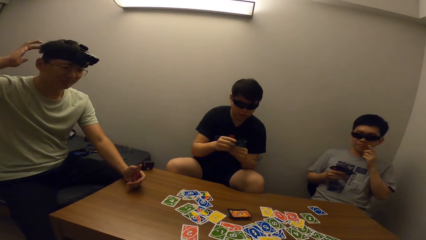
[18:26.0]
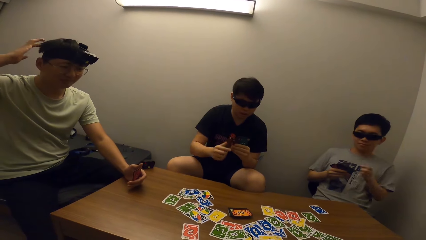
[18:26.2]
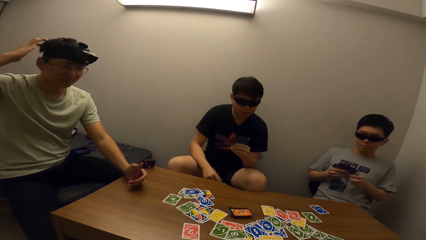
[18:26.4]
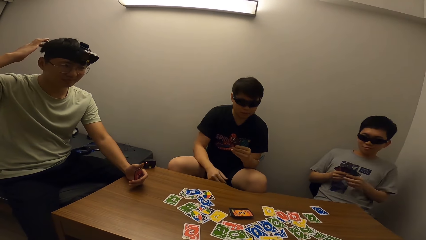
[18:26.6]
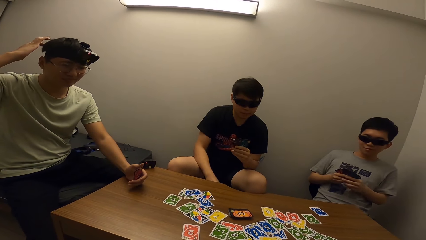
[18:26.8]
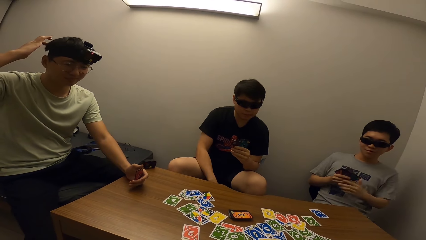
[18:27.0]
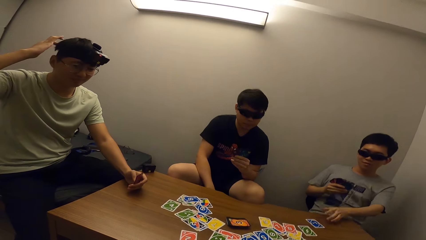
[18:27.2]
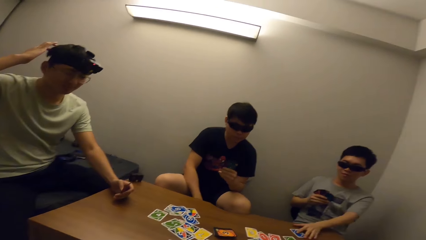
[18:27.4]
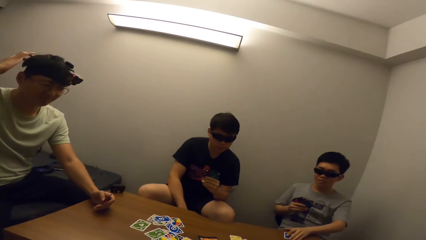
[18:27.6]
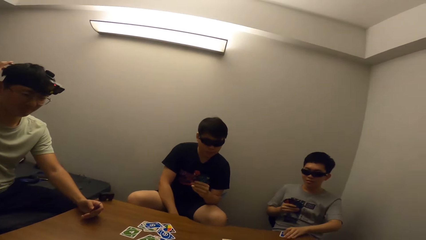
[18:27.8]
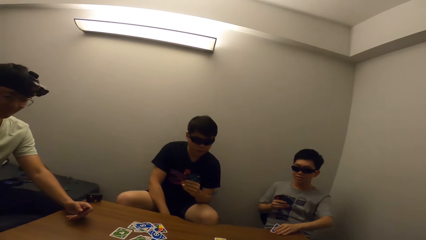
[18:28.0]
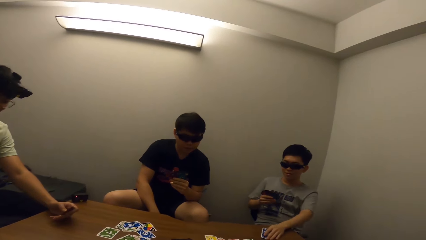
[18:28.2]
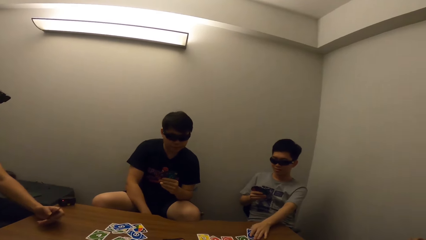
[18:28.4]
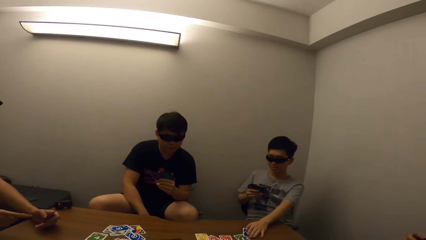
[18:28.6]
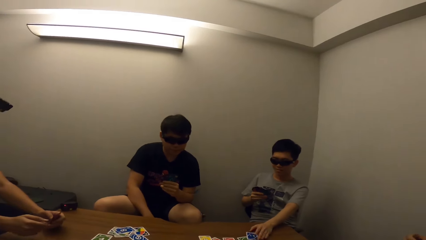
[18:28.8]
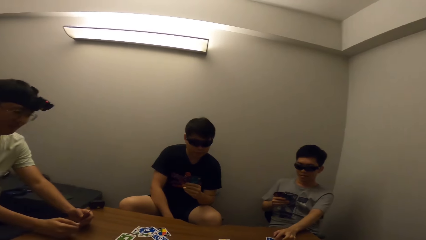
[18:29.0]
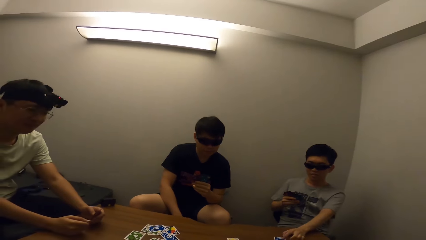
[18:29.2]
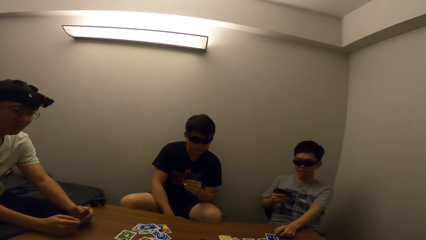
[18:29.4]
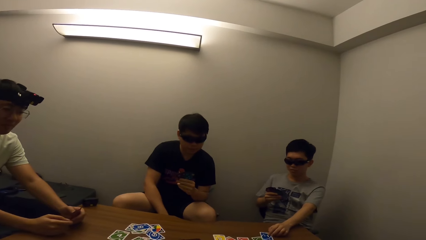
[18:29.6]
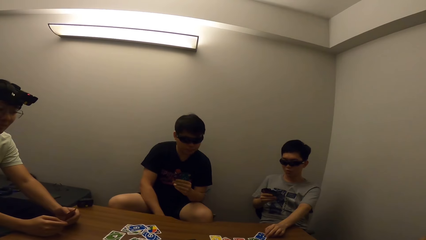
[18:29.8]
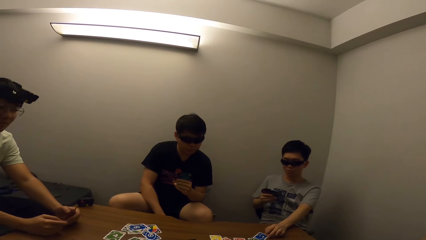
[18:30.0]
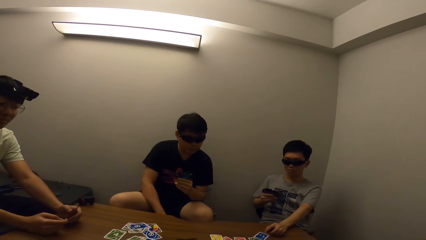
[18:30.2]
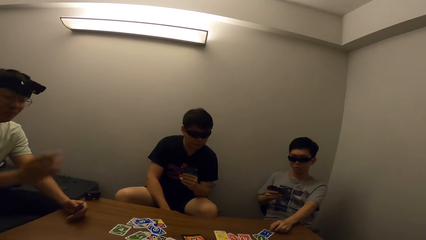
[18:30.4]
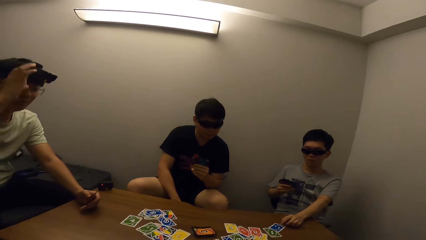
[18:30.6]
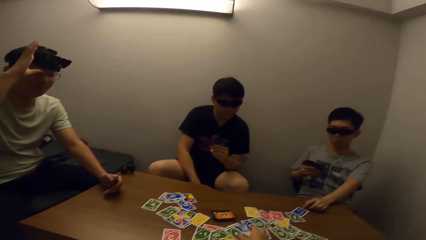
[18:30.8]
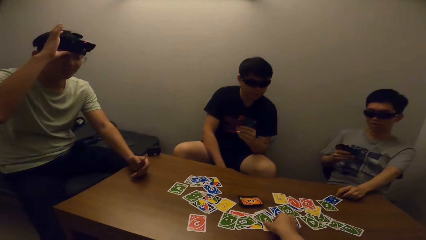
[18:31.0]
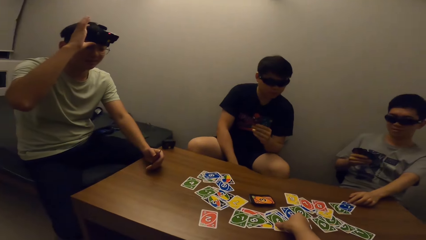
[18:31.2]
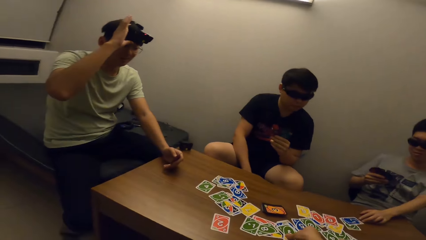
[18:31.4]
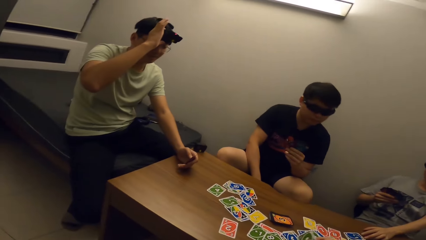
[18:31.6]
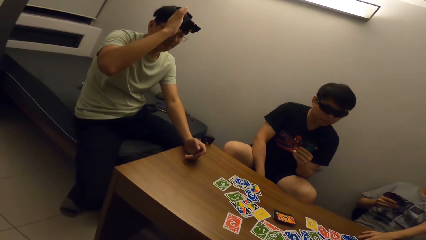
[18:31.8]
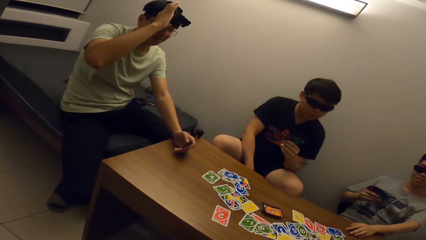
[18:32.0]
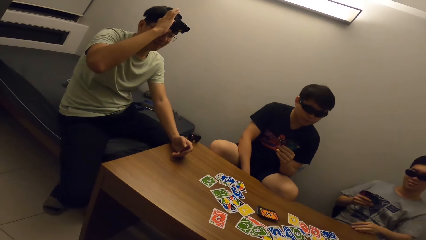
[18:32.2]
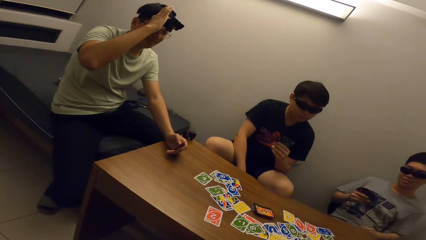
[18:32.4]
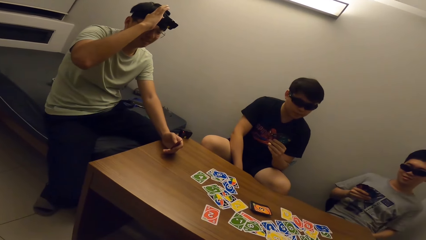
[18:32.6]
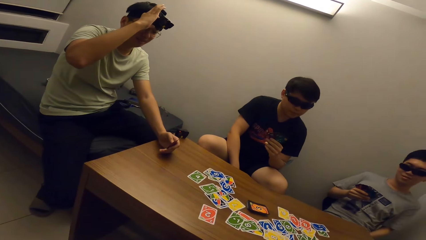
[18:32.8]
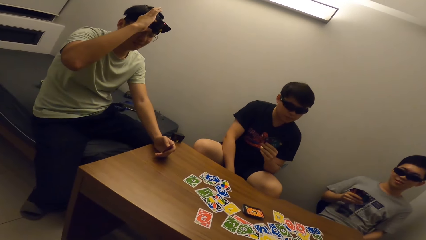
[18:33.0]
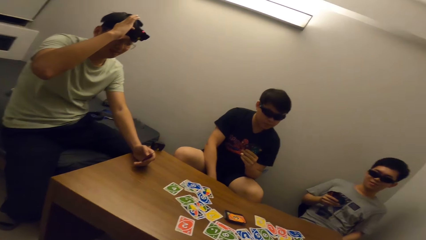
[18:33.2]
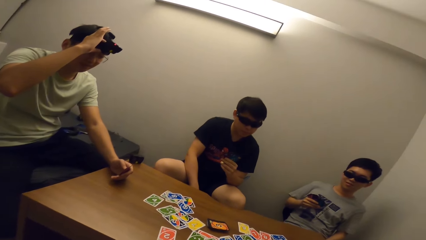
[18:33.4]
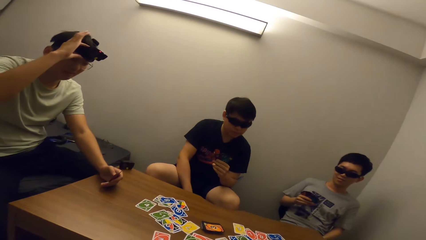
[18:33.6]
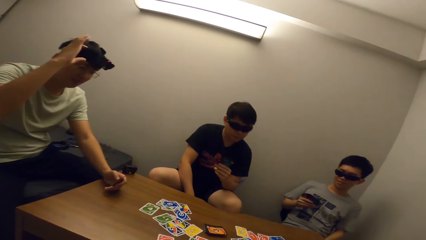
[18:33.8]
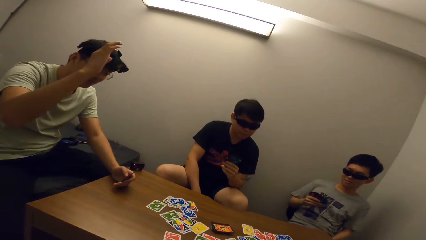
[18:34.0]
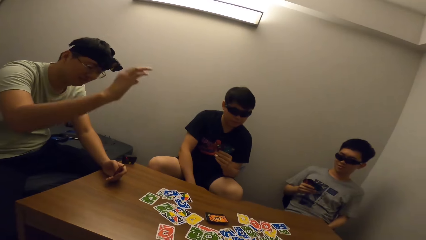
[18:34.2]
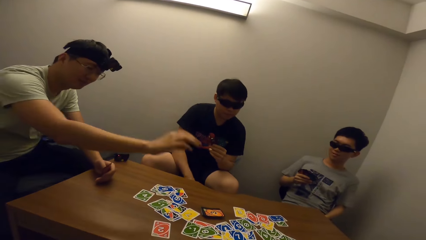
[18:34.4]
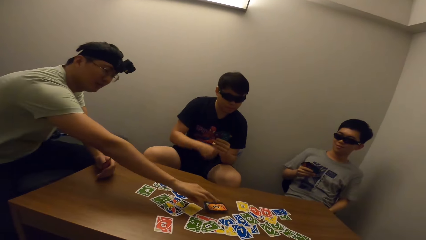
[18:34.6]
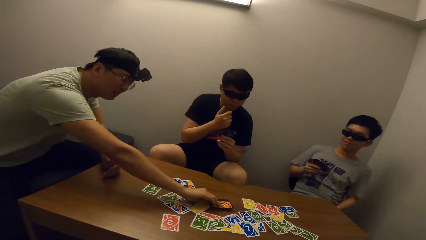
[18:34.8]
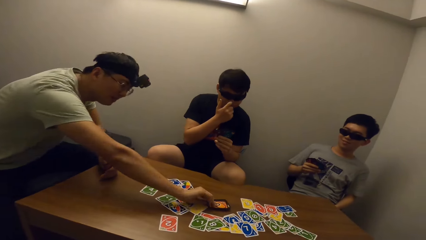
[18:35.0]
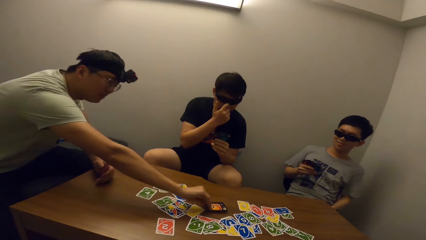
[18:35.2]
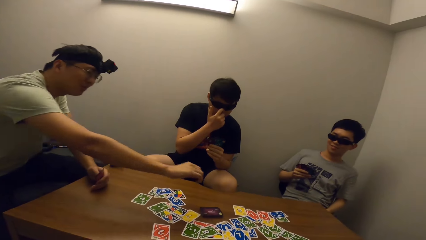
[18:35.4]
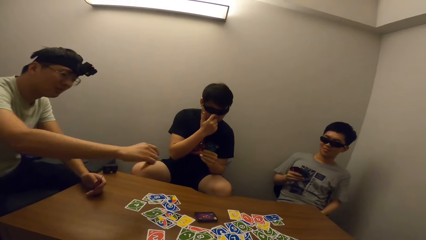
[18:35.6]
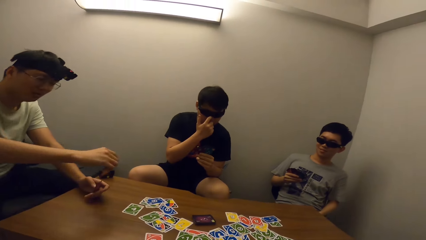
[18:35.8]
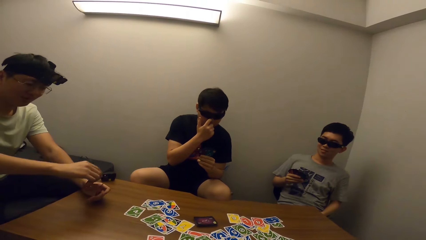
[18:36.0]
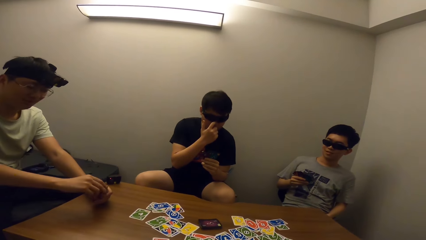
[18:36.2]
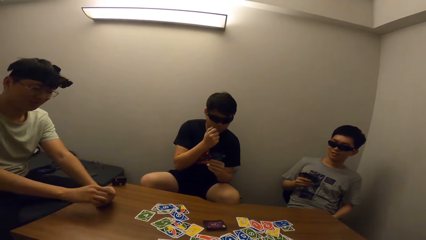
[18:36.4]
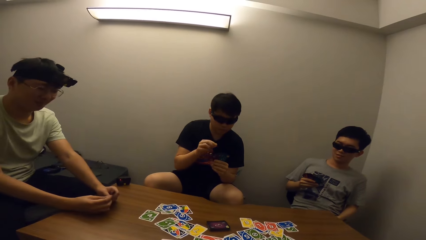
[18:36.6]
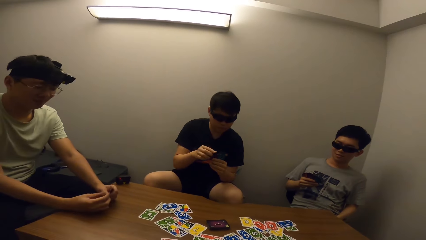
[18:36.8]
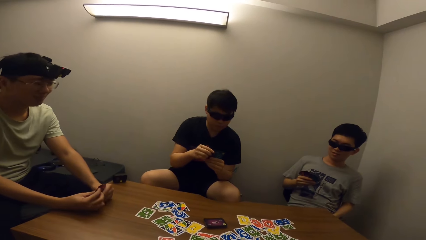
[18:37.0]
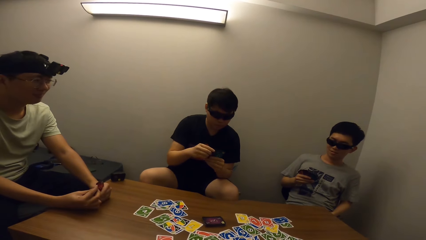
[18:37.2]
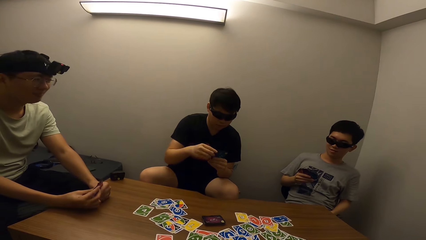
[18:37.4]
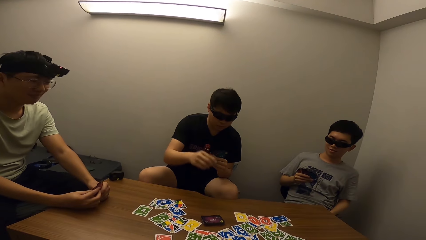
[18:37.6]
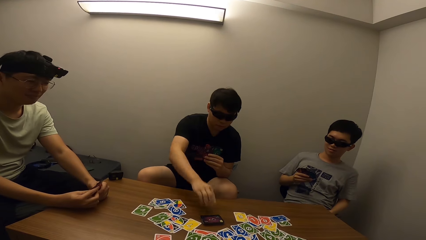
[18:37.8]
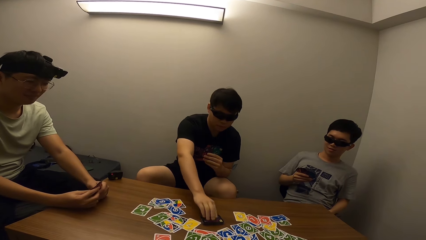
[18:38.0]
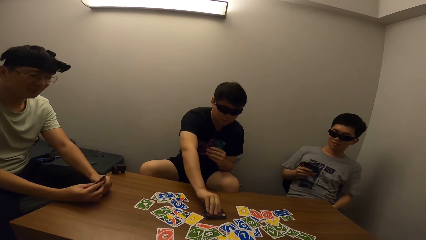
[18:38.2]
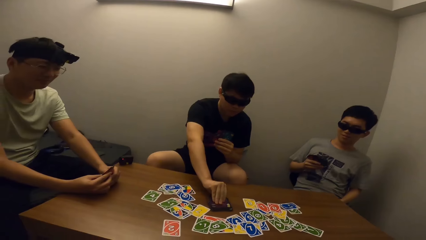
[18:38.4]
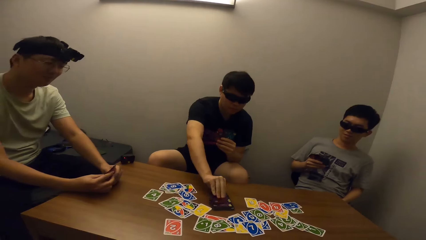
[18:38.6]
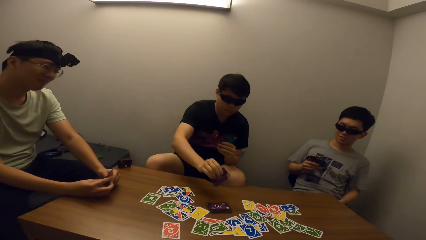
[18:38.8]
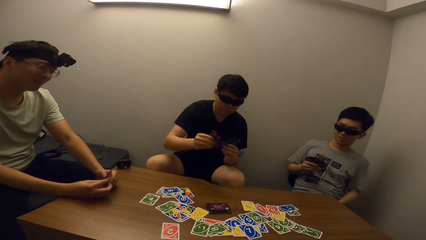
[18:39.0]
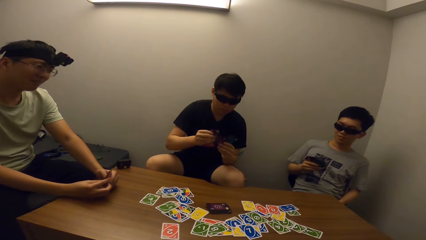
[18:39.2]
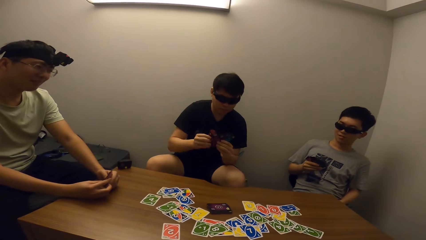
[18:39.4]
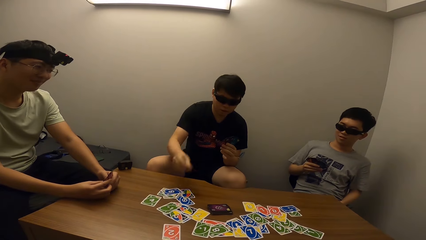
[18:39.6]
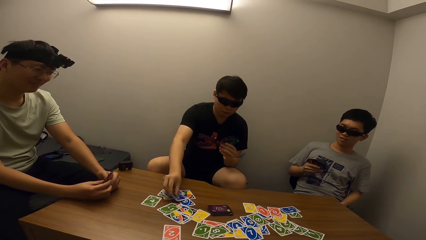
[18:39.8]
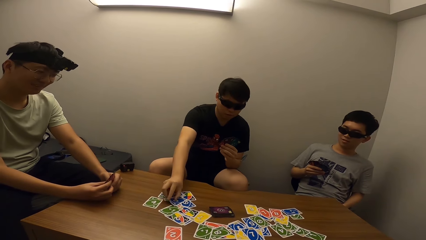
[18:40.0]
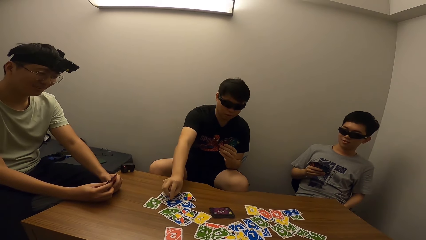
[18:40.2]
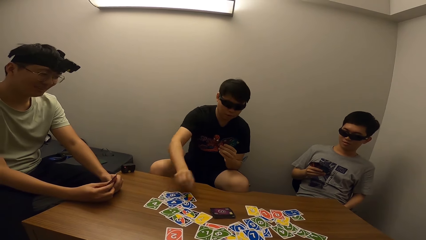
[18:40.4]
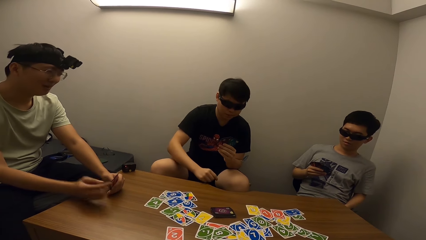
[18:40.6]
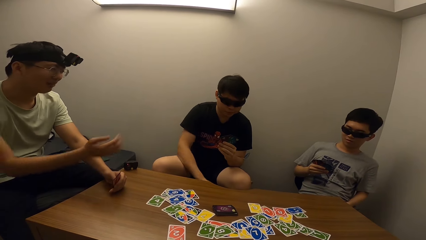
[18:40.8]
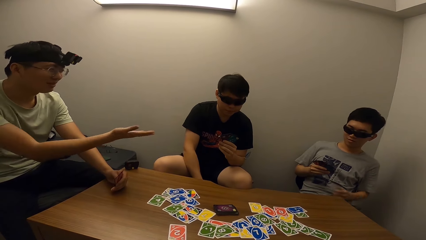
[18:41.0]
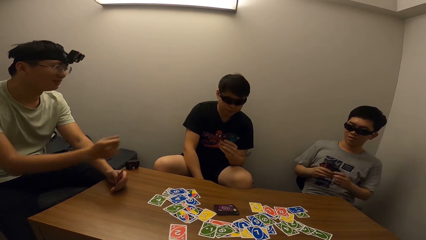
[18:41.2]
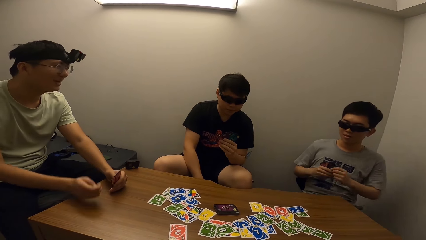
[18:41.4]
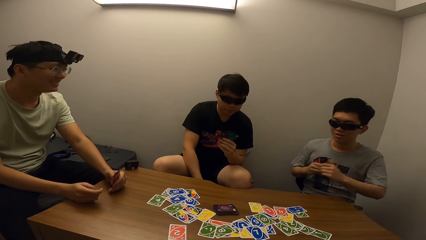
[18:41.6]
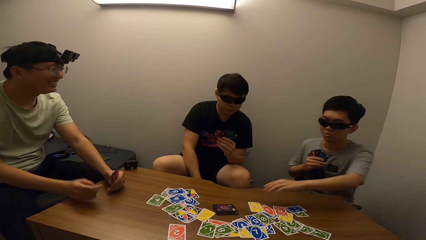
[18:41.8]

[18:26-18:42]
A person adjusts the camera on his head. A man picks a card. The person continues to play the poker game with two other persons and the camera wearer. Another man picks a card and drops a card.
